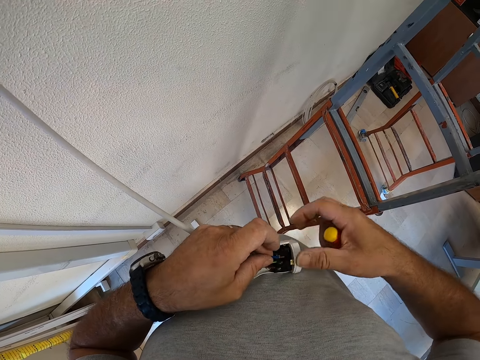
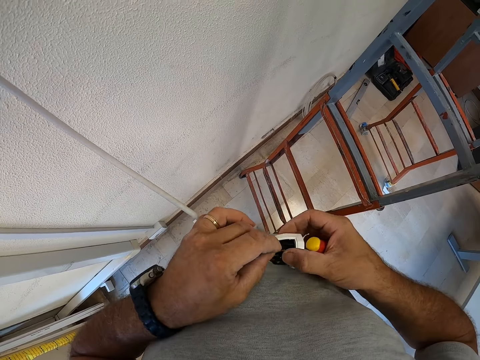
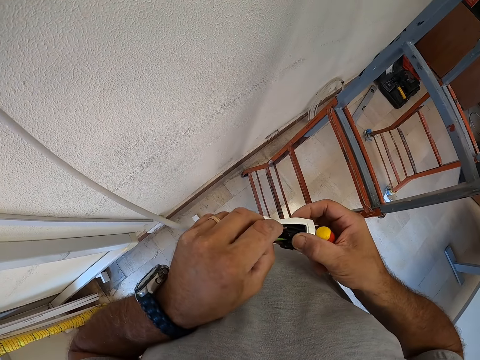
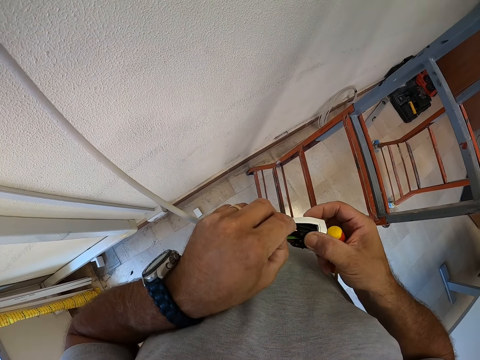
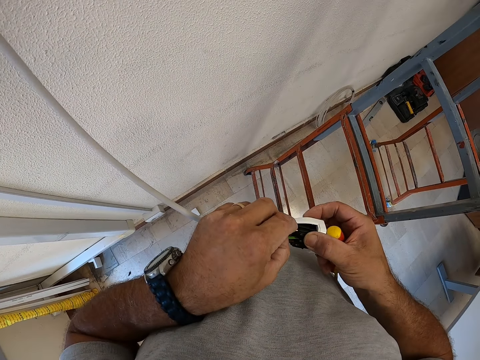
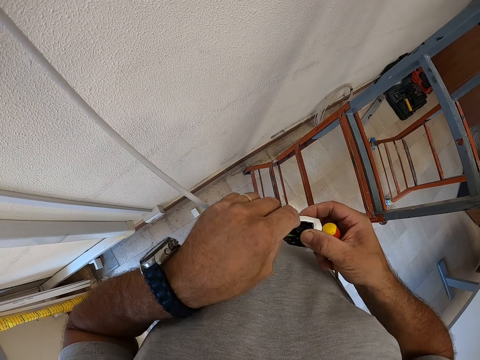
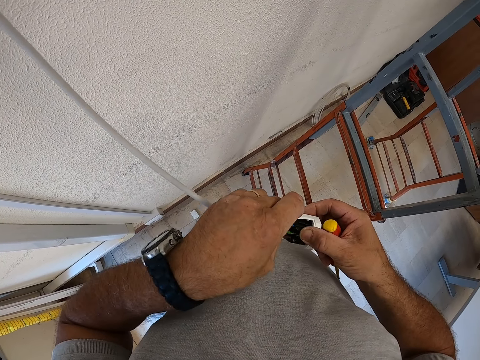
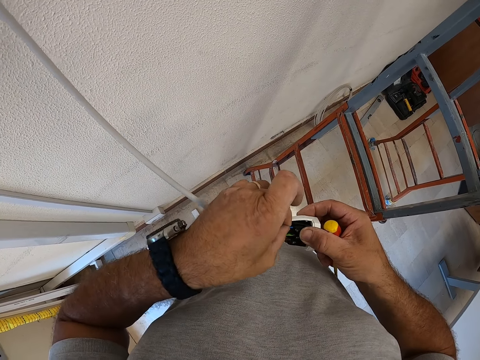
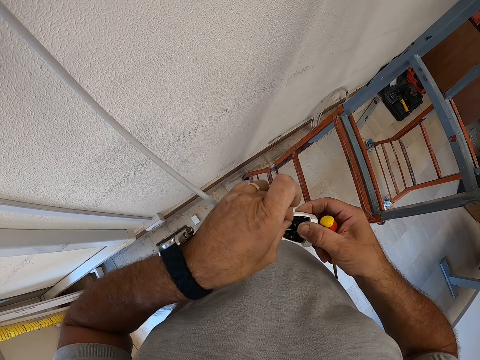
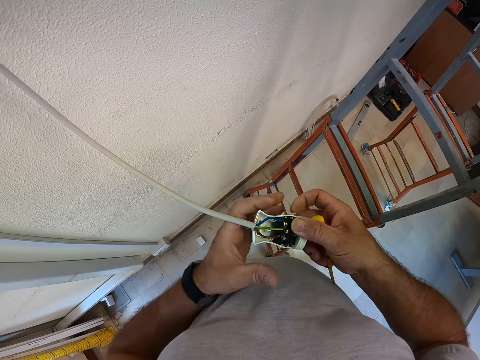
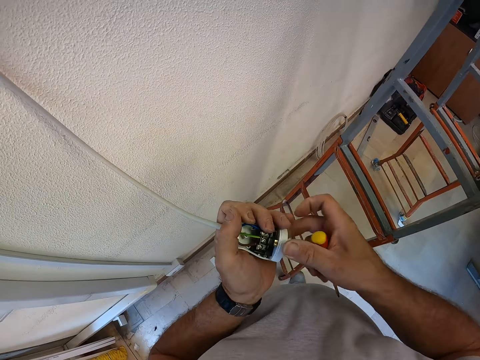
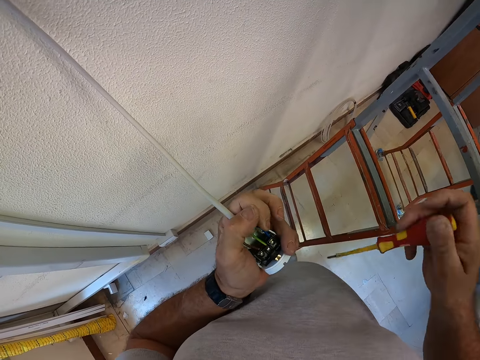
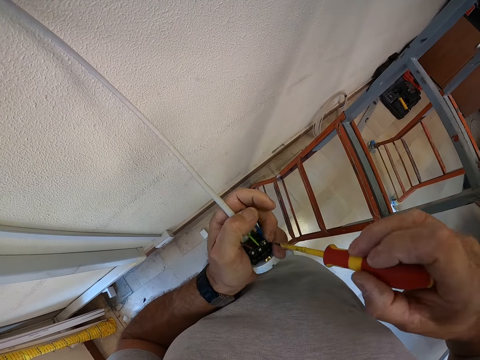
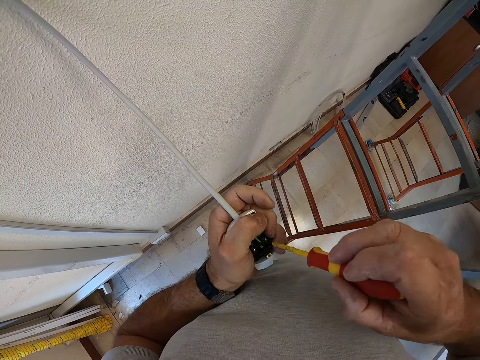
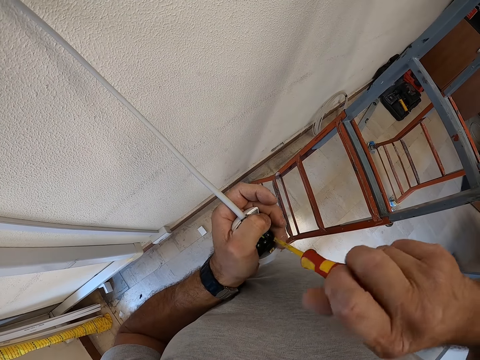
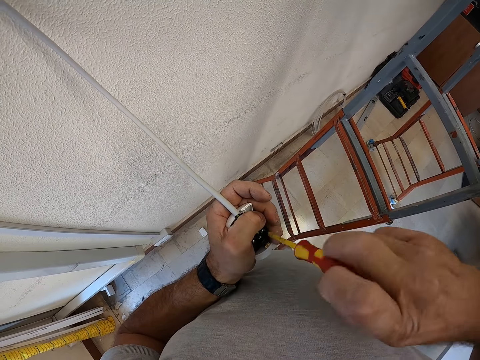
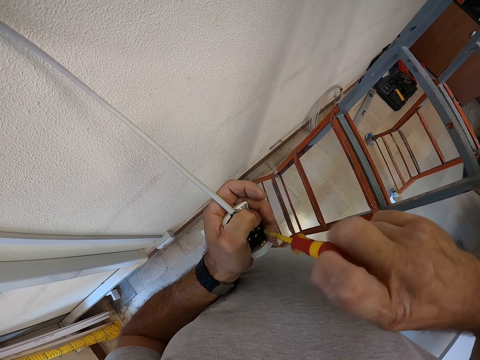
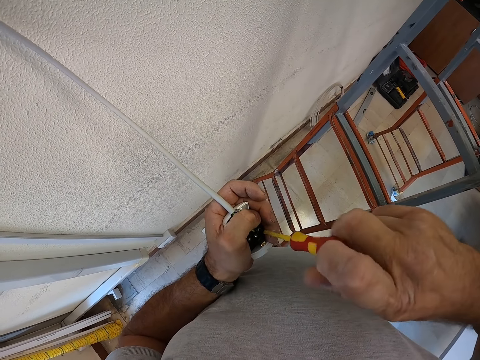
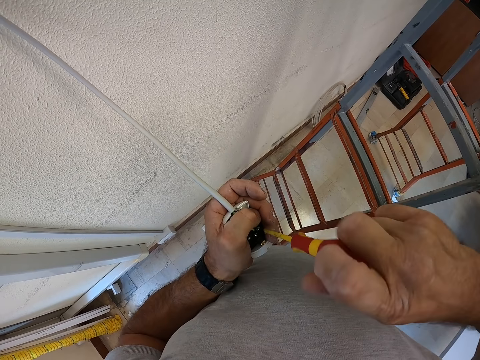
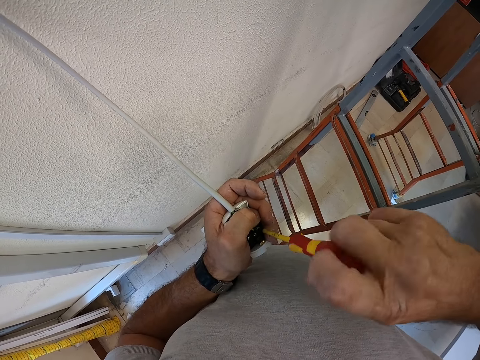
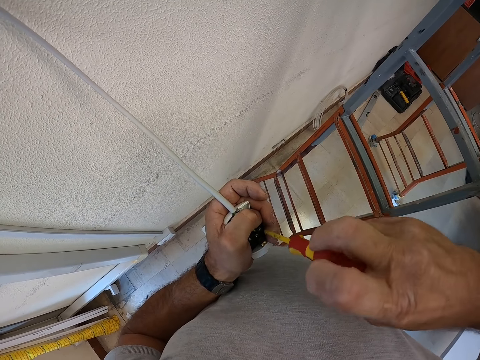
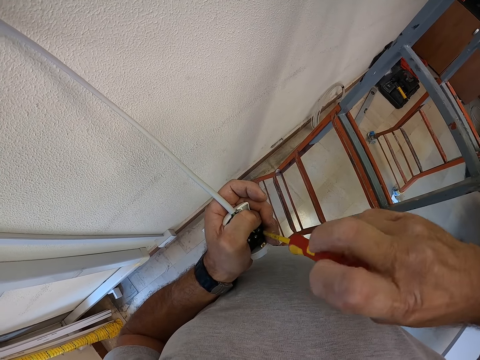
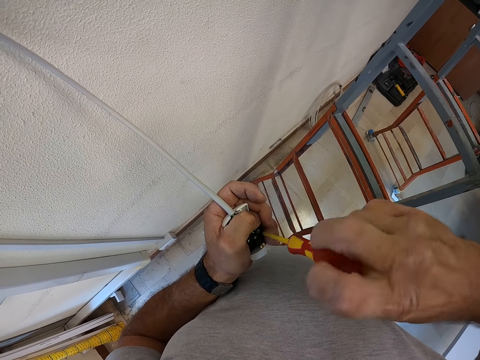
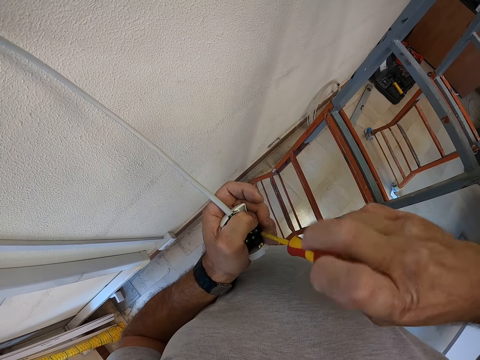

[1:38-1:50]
The camera wearer holds the wire. They connect a wire to a terminal in the plug. They hold the bulb connector firmly. They tighten a nut in the plug terminal with the screwdriver.

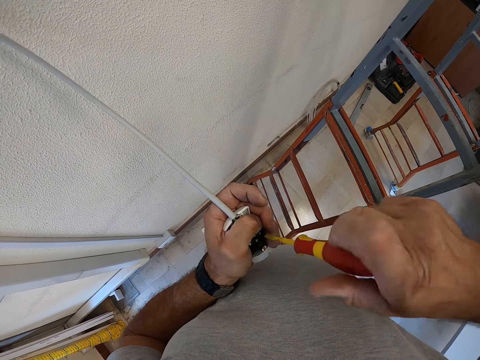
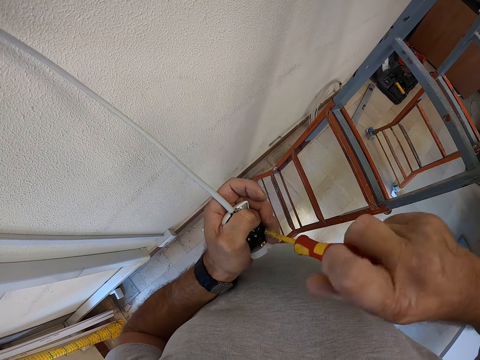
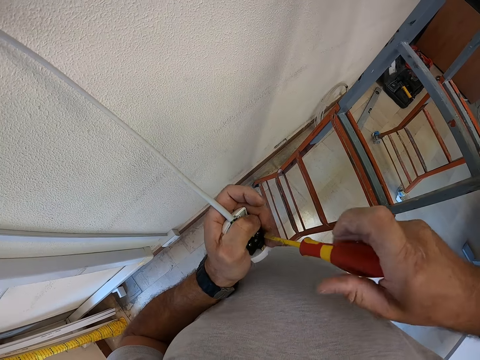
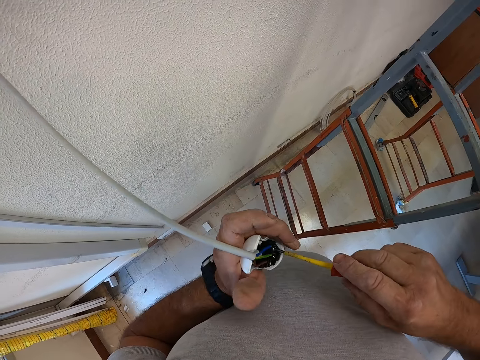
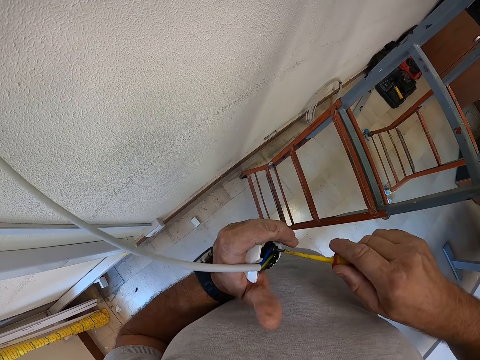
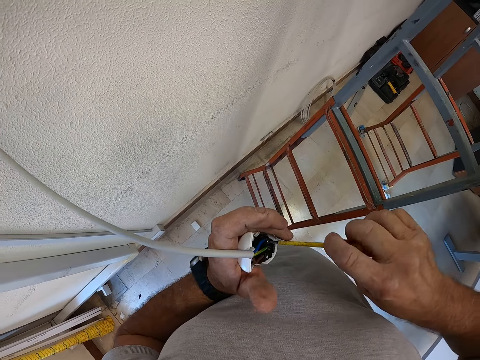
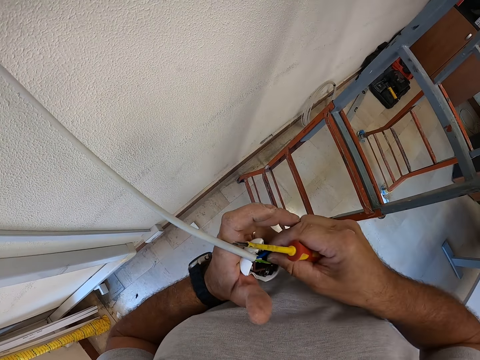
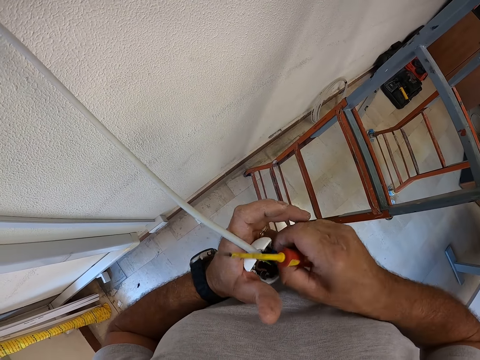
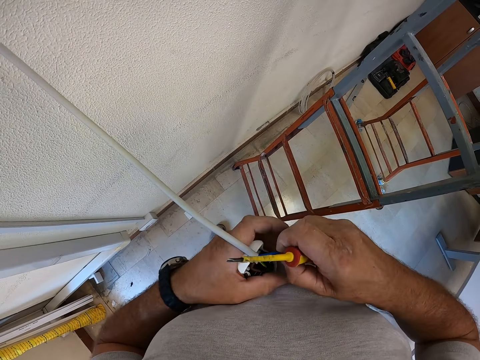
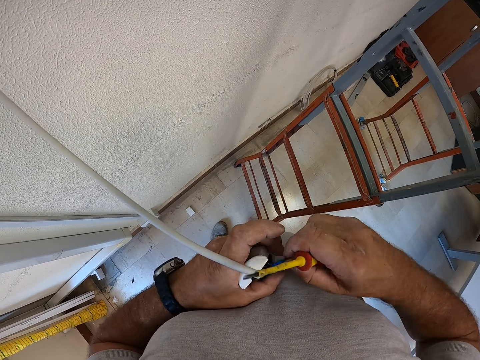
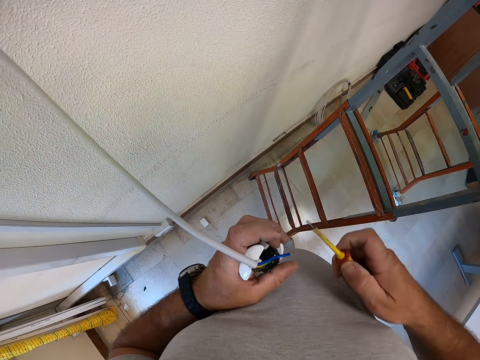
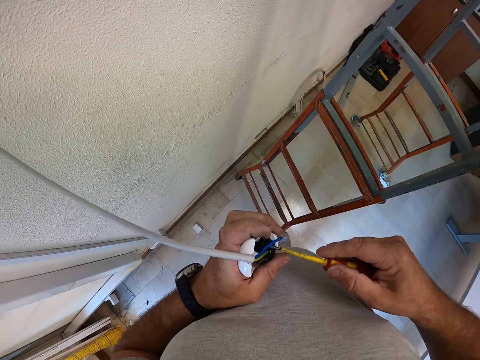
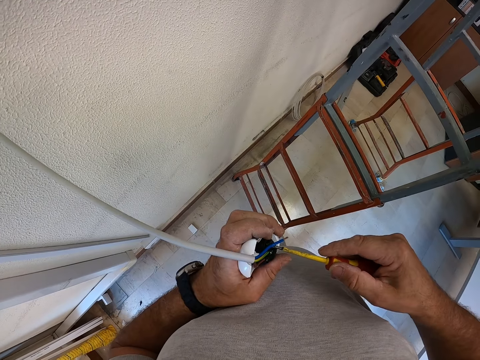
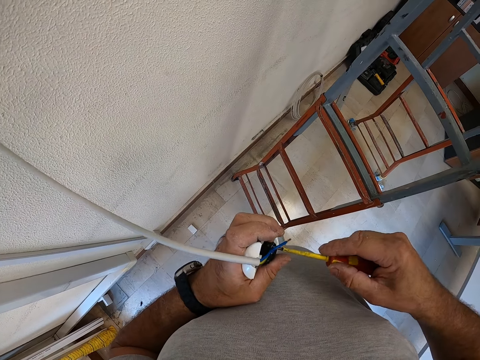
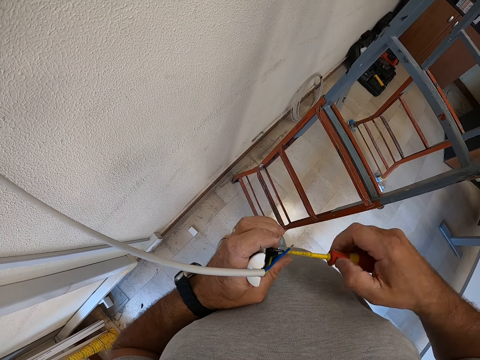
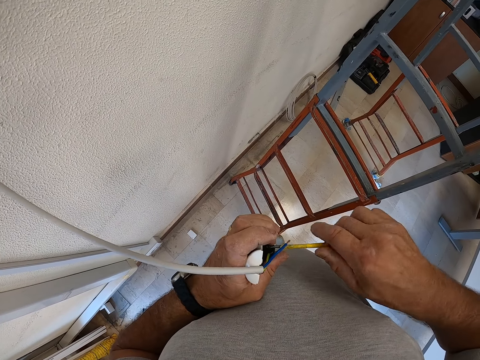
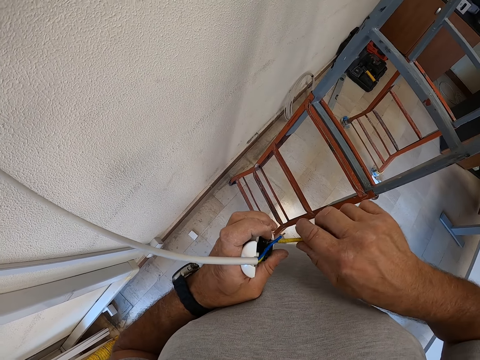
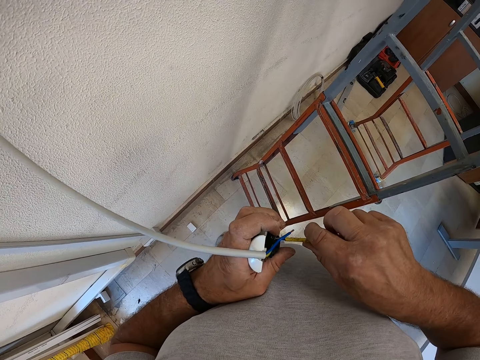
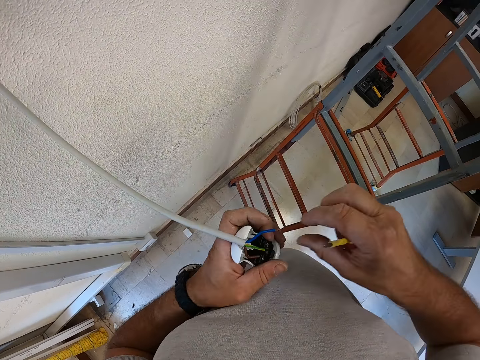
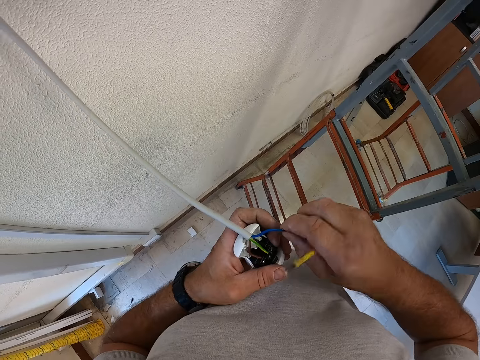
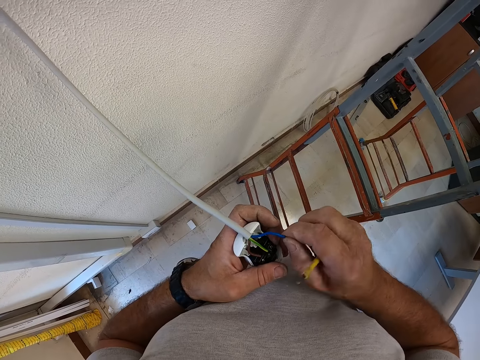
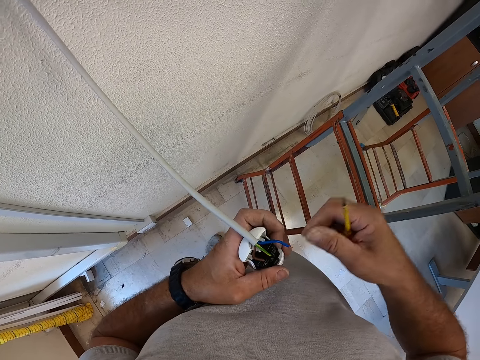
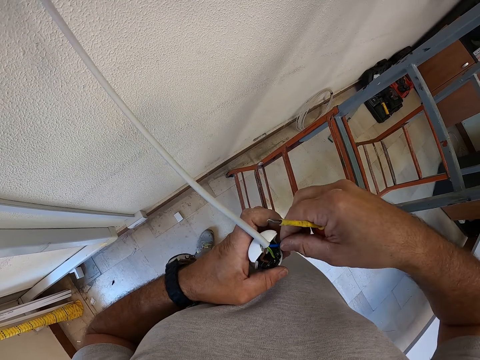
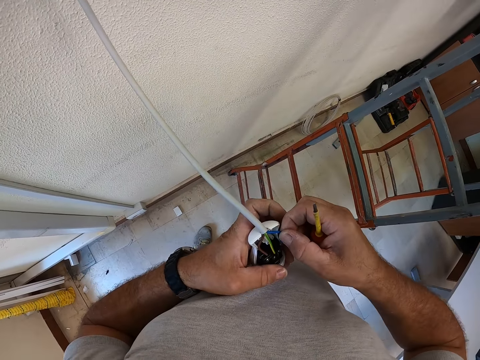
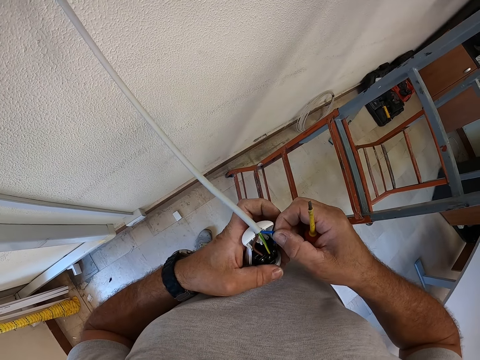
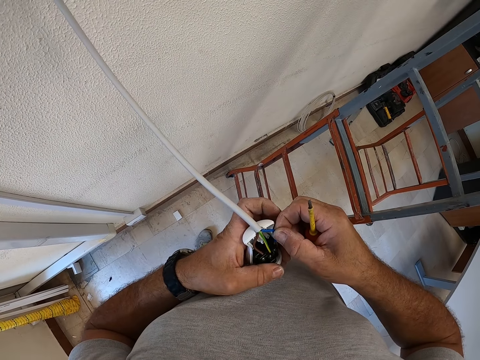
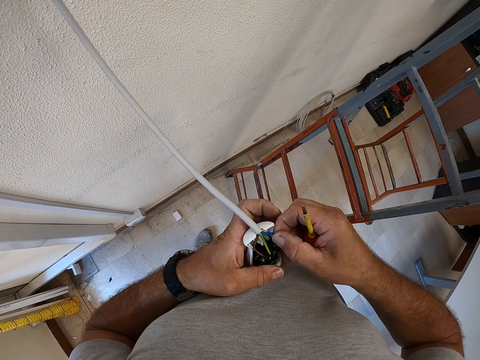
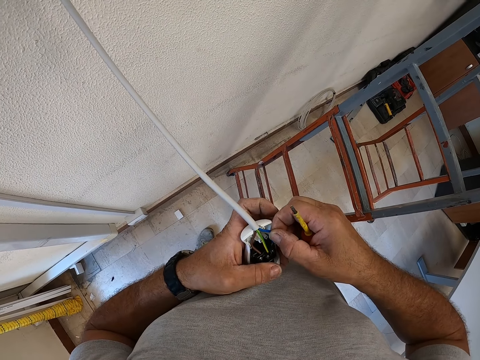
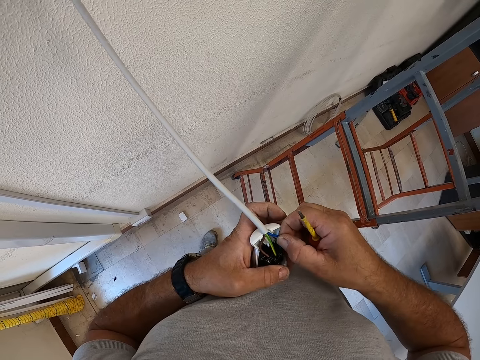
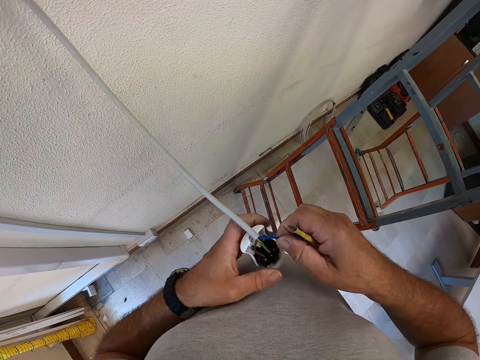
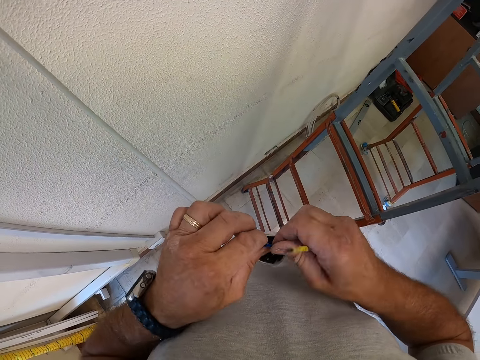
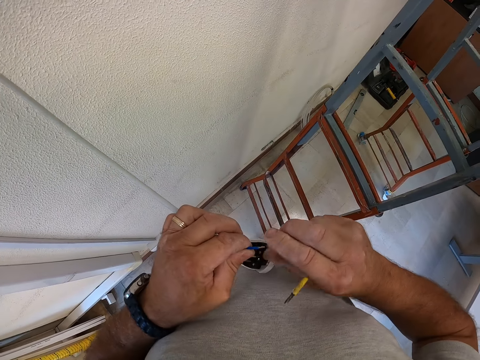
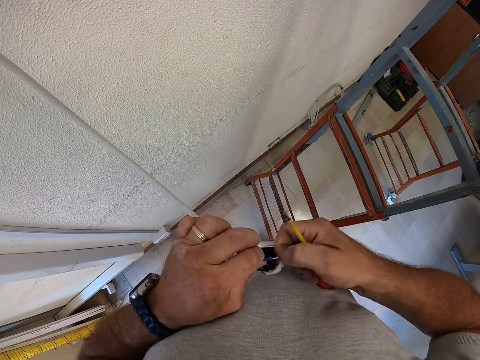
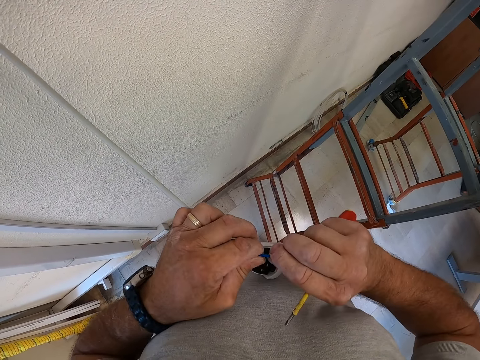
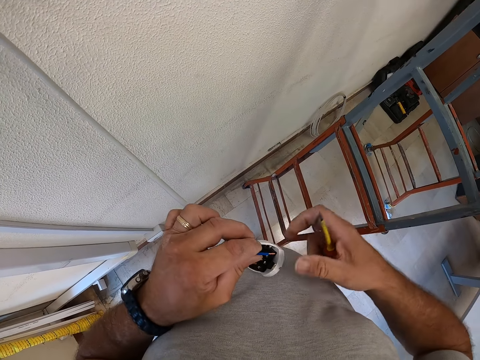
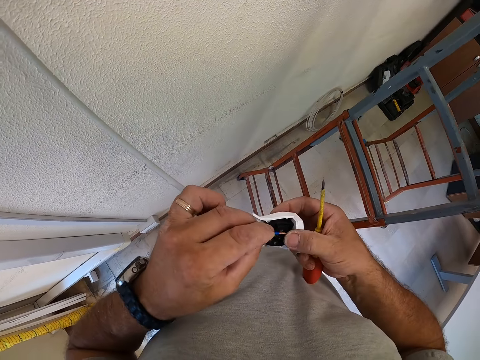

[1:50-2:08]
The camera wearer looks at the bulb connector. They pull out a blue wire from the plug, hold the wire and twist the wire. They tighten a nut in the plug terminal with the screwdriver. They fix the blue wire into a terminal in the plug. They twist the wire. They hold the wire. They hold the wire with both hands. They twist the wire.
